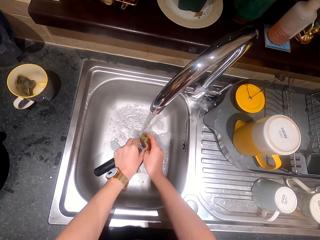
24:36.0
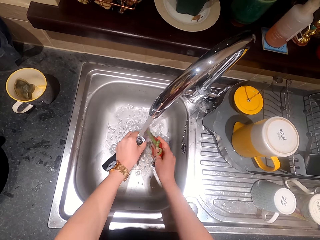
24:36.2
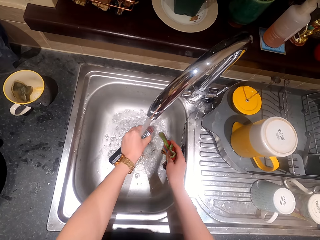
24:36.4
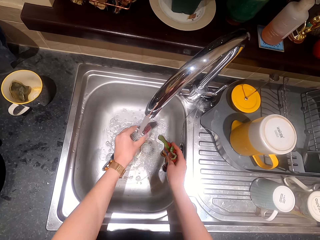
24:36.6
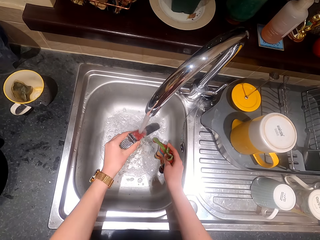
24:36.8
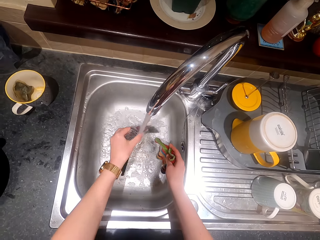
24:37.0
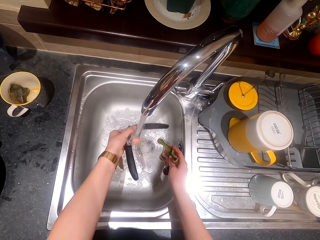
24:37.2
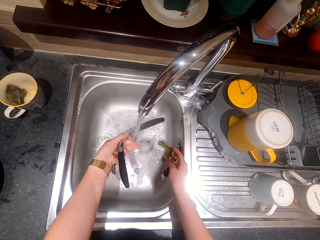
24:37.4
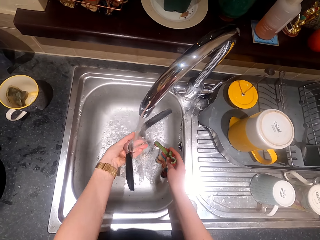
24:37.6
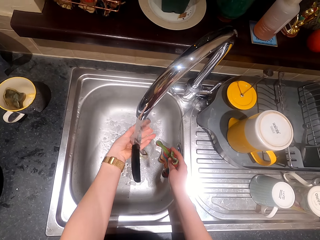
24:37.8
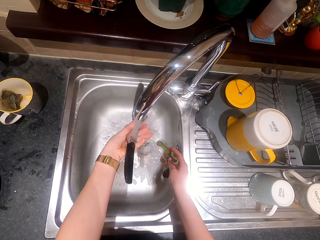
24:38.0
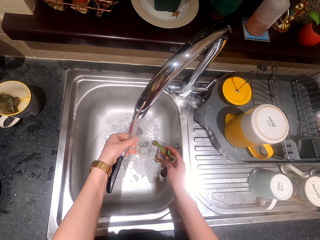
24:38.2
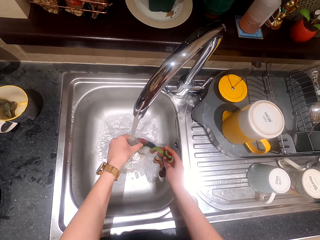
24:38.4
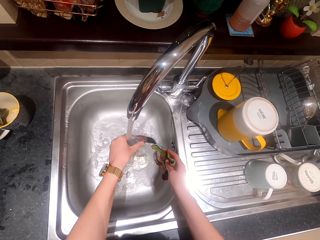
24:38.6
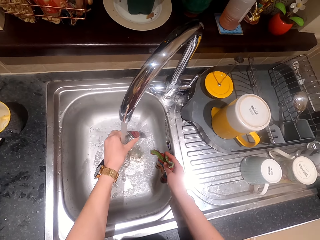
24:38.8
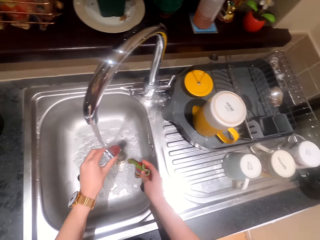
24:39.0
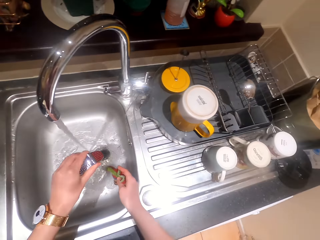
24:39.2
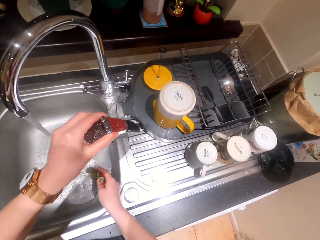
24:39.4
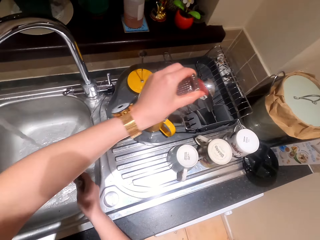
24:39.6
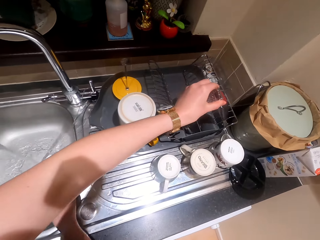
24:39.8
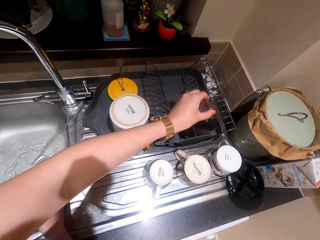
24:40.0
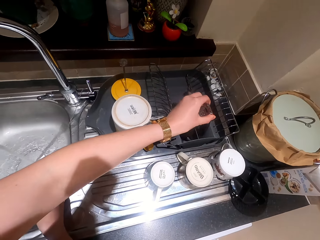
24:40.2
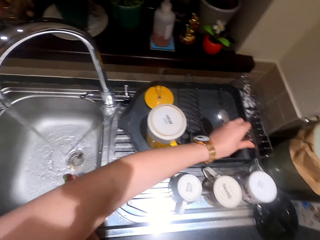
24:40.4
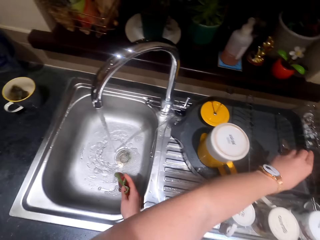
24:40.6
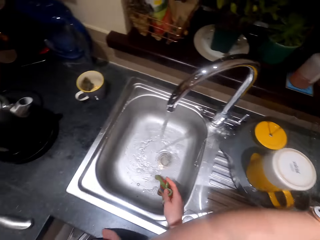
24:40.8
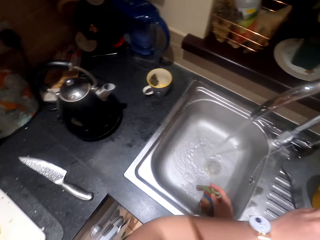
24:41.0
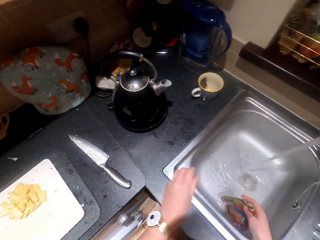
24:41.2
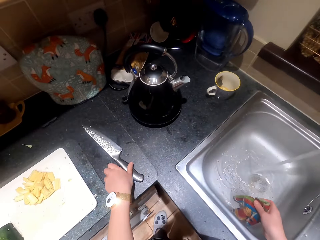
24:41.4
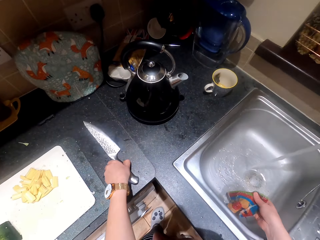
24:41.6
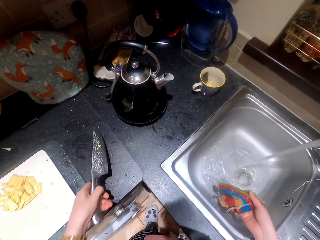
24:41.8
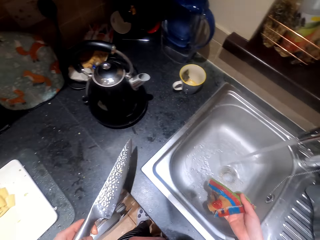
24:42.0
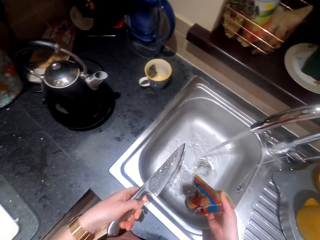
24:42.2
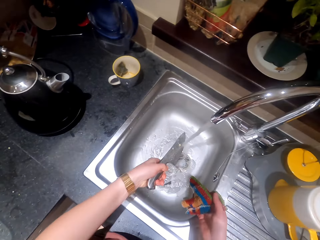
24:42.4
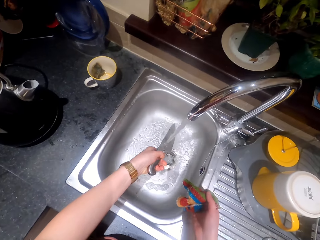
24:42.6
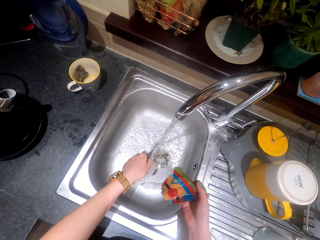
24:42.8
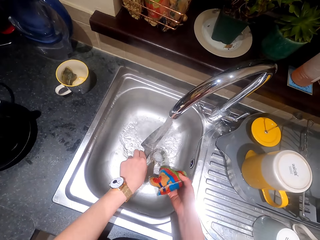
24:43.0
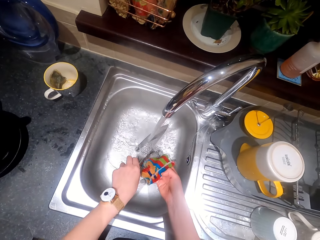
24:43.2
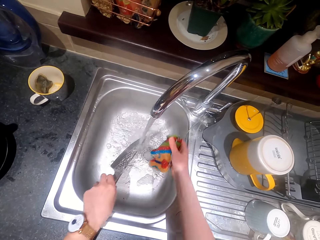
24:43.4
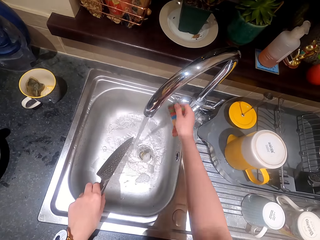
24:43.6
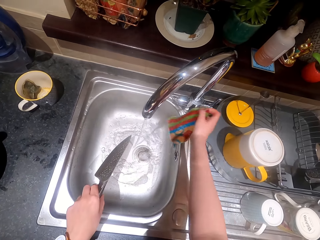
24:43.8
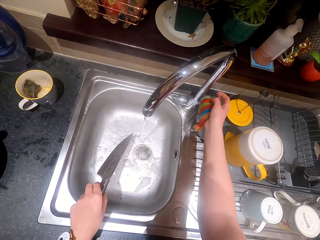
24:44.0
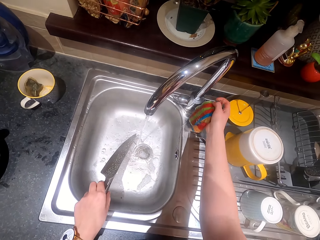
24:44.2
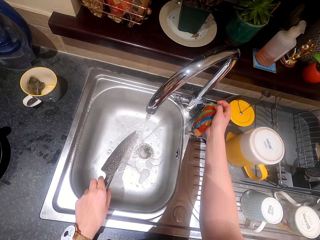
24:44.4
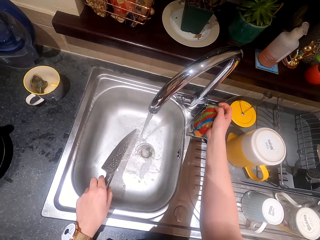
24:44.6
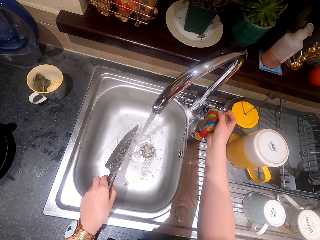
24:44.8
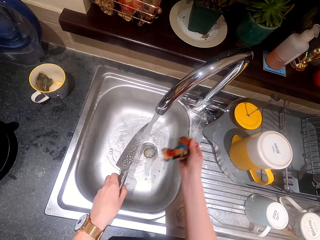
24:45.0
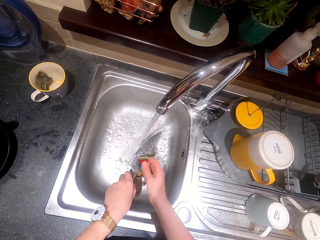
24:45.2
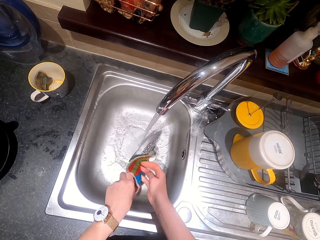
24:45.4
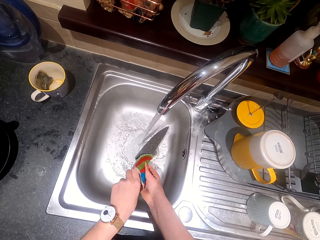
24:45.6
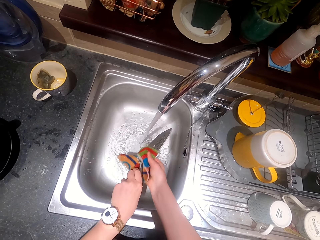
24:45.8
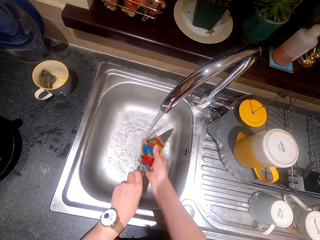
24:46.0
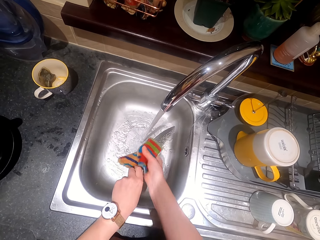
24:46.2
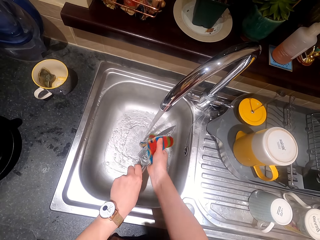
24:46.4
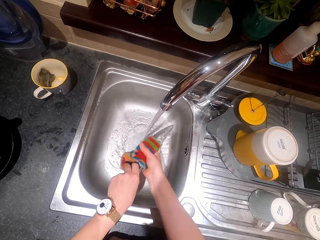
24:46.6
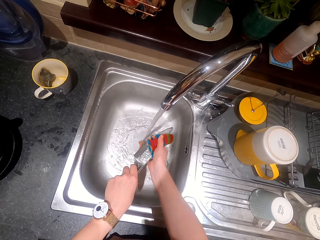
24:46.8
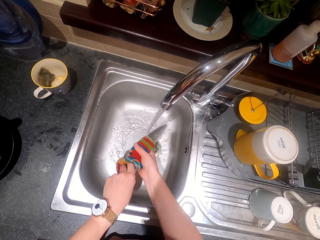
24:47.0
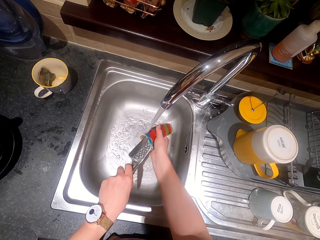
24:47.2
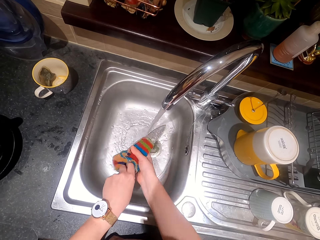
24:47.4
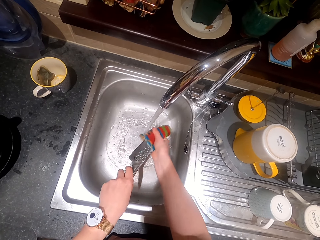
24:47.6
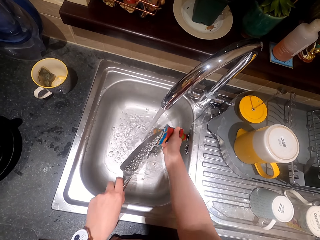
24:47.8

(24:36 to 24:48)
The camera wearer rinses the garlic crusher with a hand. They drop the garlic crusher in the dish rack. They pick up the knife from the counter top. They rinse the knife with a hand. They adjust the tap with a hand. They wash the knife with the wash cloth.

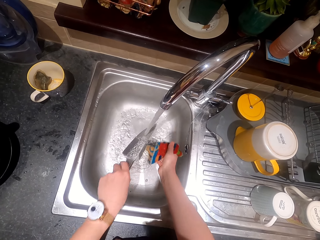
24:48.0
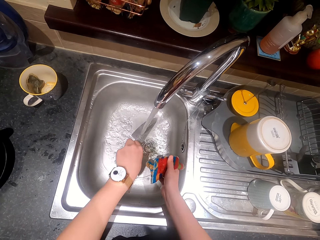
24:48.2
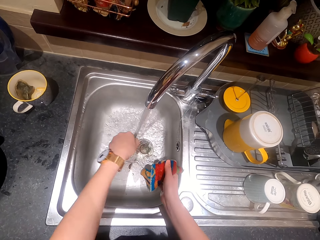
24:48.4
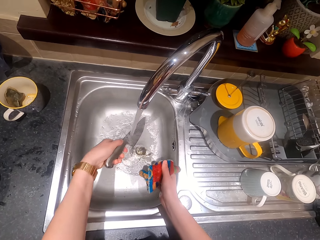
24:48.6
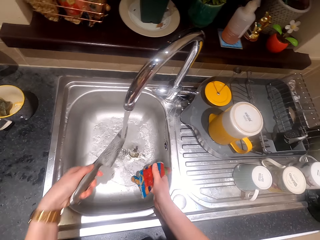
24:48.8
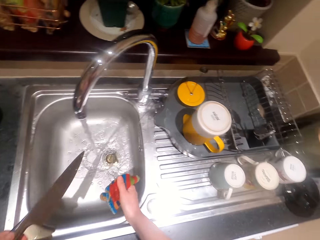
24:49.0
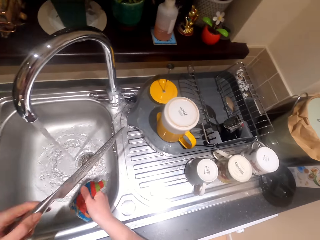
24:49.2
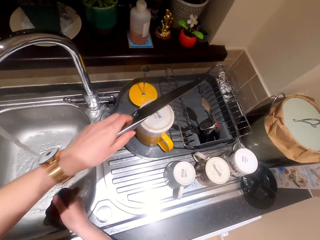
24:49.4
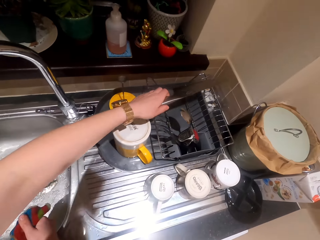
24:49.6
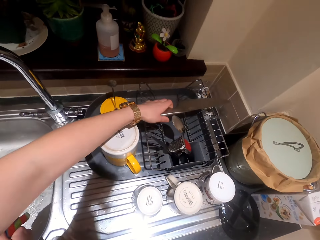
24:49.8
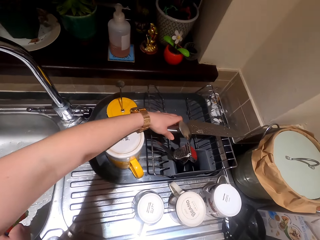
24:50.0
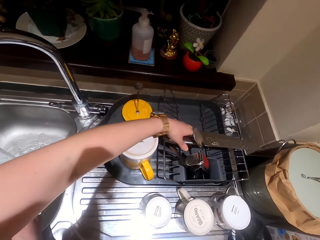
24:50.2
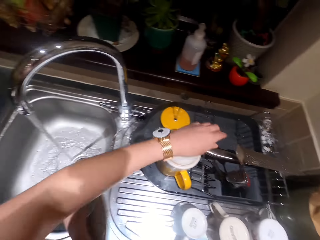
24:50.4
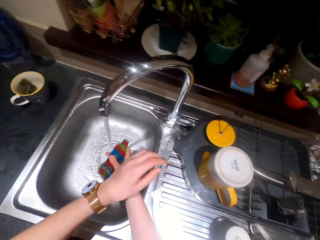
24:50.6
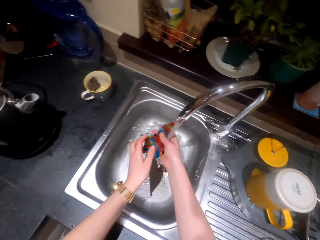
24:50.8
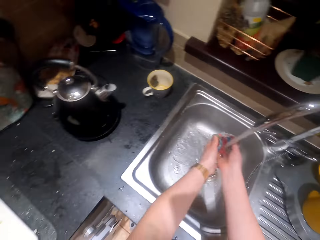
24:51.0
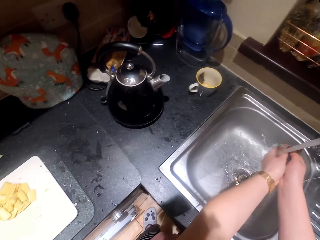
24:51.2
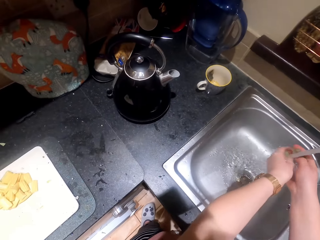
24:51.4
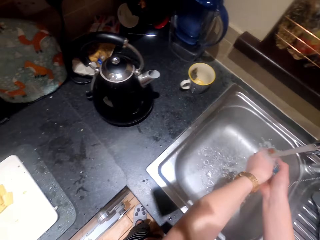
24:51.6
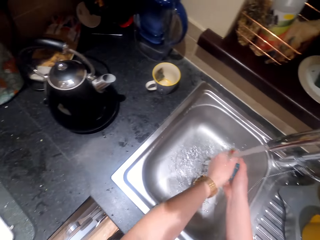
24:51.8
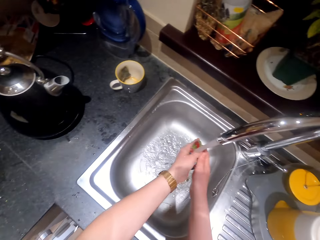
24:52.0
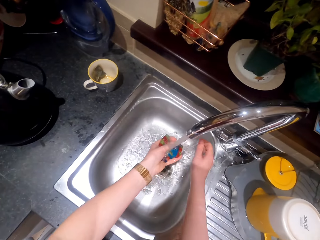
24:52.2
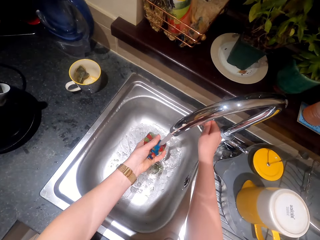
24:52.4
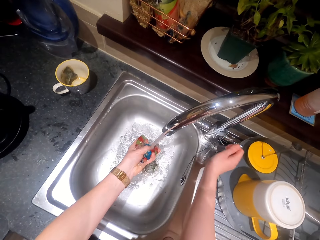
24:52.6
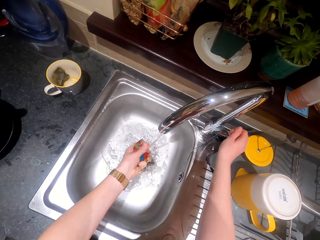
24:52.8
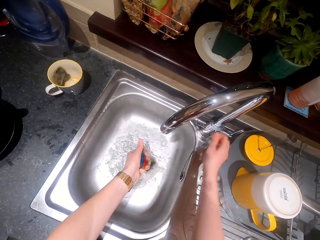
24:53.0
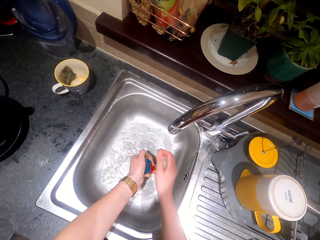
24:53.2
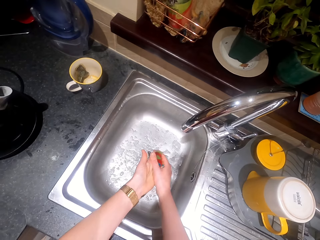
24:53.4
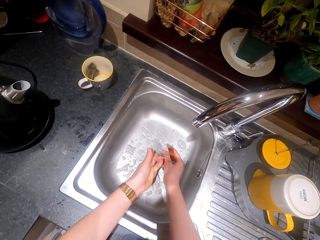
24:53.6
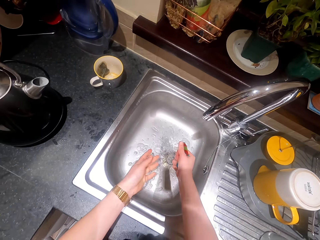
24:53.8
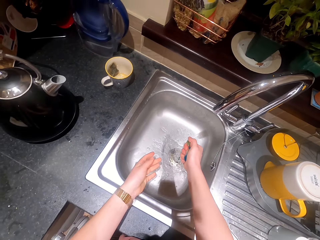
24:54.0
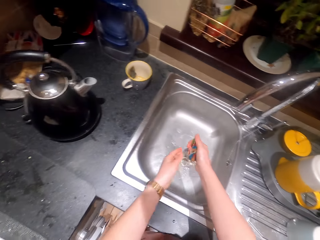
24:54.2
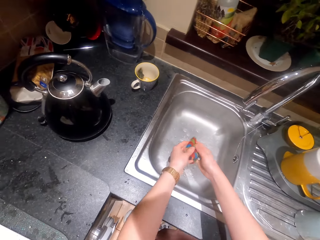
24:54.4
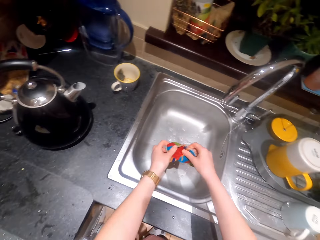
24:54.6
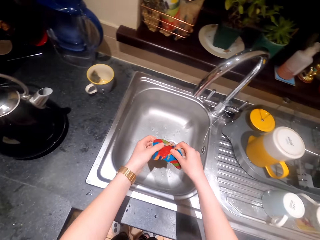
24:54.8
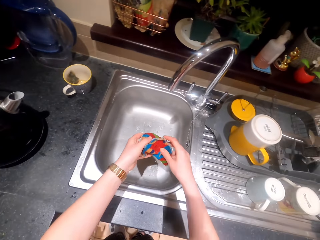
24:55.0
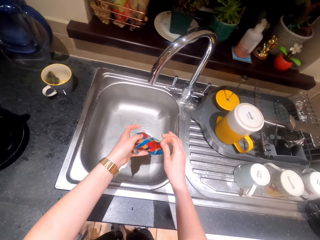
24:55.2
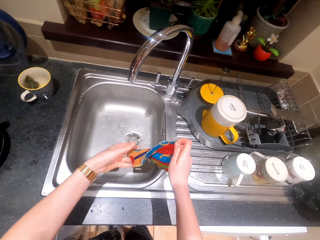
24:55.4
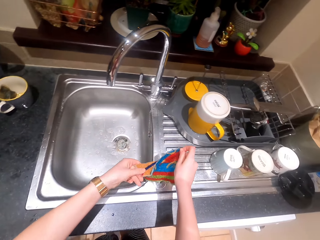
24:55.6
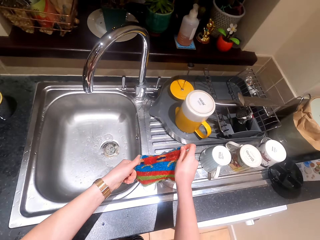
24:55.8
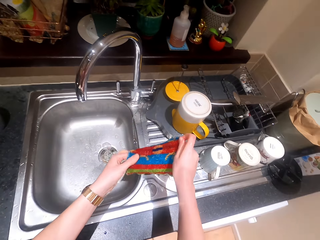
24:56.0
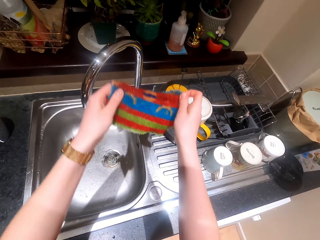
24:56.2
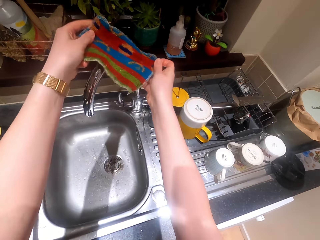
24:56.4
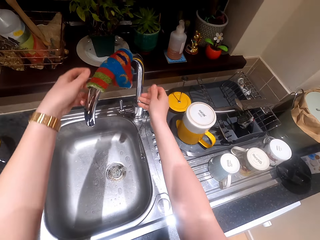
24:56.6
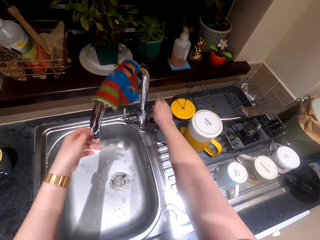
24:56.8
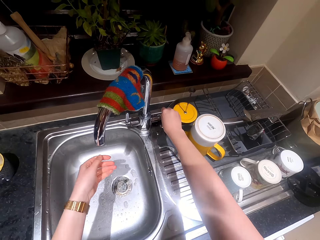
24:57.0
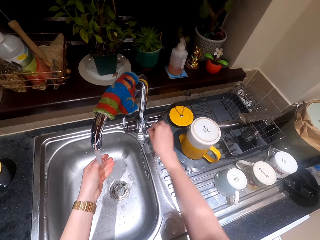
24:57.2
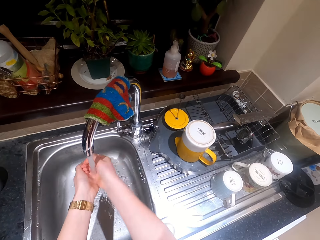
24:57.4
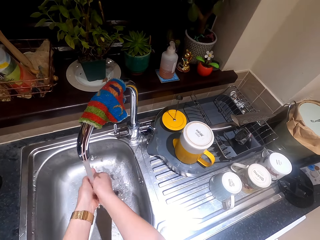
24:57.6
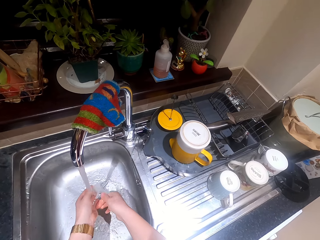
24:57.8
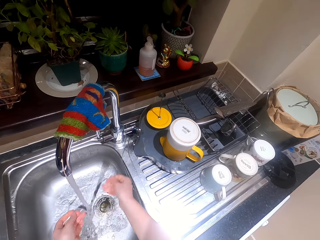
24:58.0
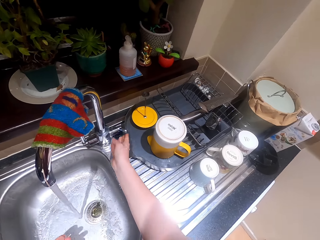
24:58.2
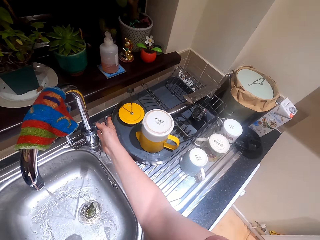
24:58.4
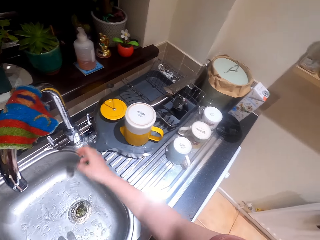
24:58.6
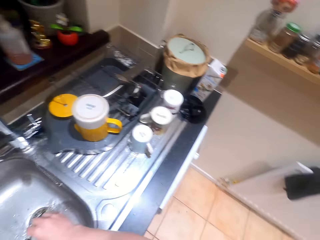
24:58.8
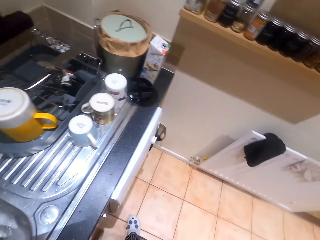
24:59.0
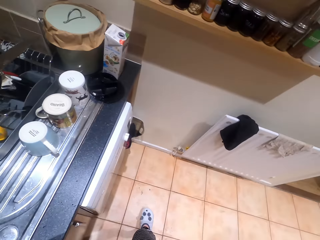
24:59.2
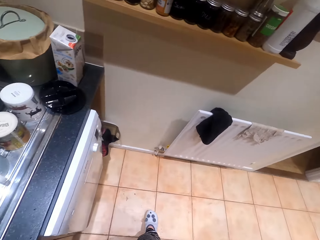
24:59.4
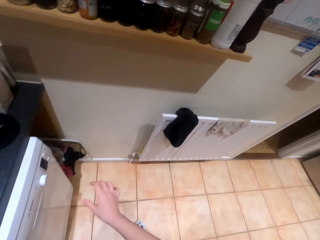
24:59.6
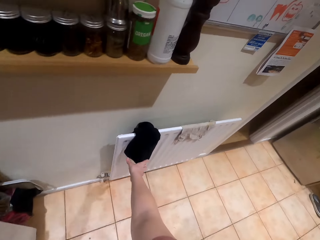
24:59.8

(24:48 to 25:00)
The camera wearer rinses the knife. She drops the knife in the dish rack. She rinses the wash cloth or kitchen towel with the hands. She turns off the tap with a hand. She squeezes the wash cloth with the hands. She unfolds the kitchen towel. She hangs the washing towel. She turns on the tap. She rinses her hands. She turns off the tap.
